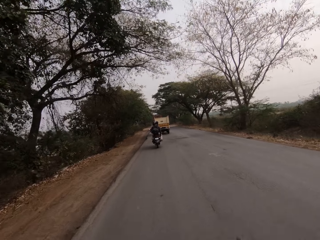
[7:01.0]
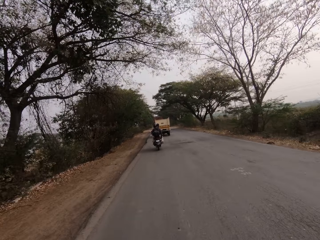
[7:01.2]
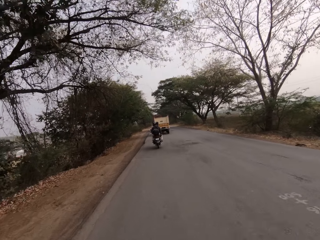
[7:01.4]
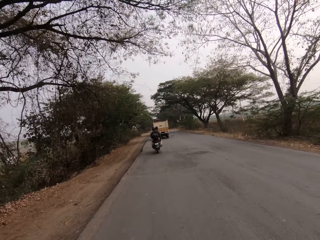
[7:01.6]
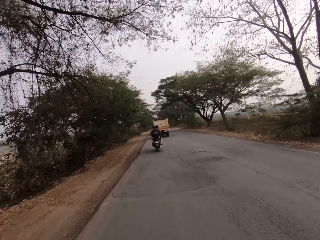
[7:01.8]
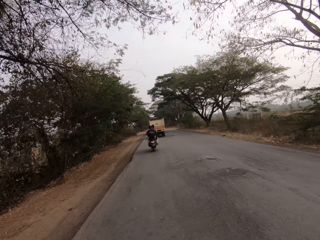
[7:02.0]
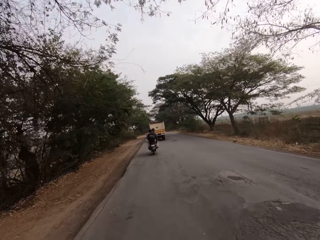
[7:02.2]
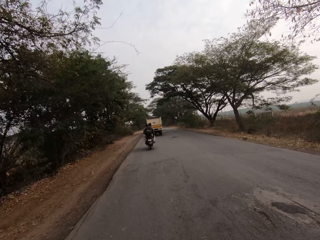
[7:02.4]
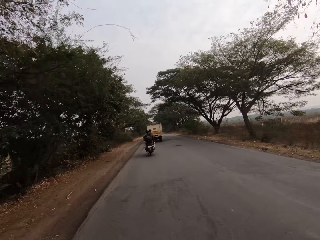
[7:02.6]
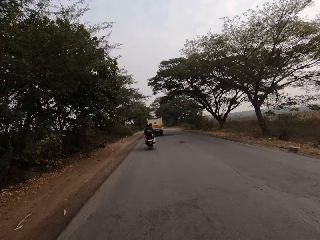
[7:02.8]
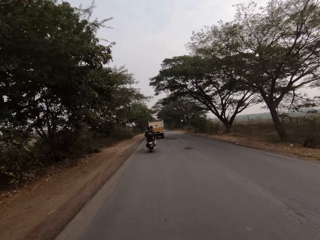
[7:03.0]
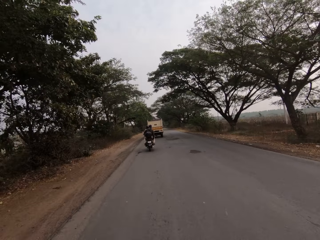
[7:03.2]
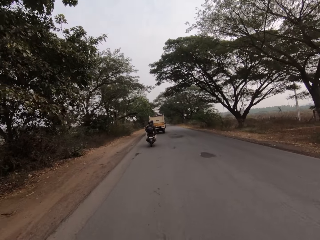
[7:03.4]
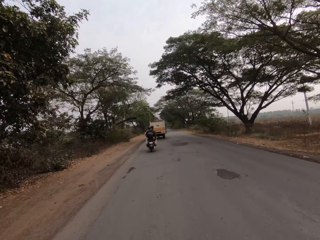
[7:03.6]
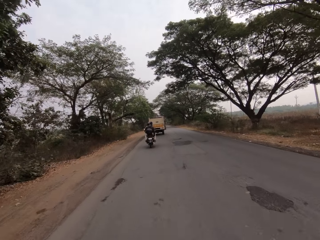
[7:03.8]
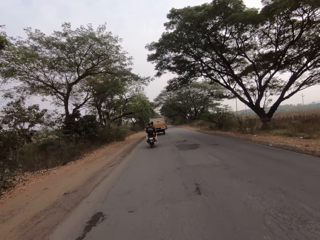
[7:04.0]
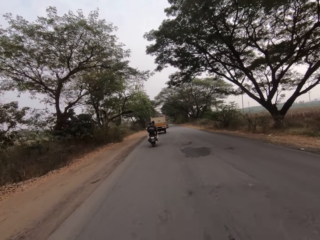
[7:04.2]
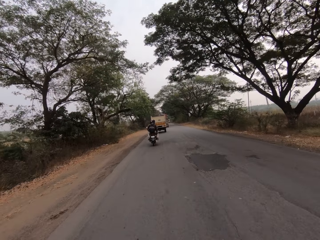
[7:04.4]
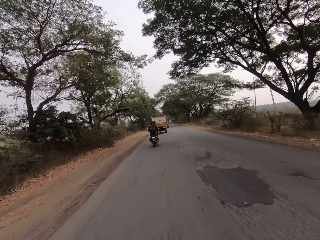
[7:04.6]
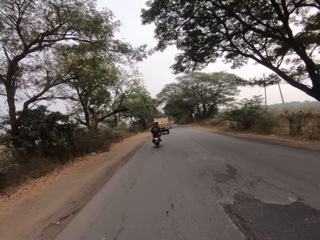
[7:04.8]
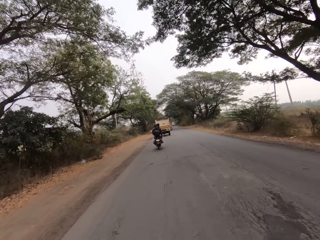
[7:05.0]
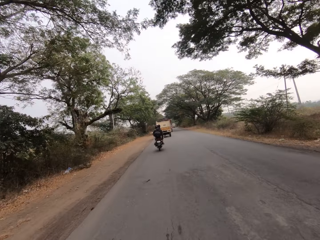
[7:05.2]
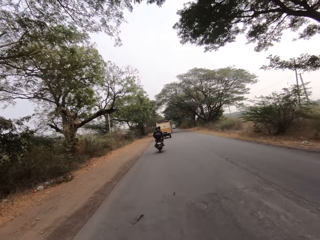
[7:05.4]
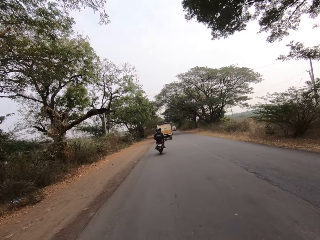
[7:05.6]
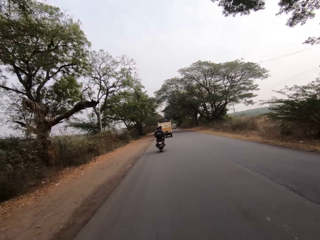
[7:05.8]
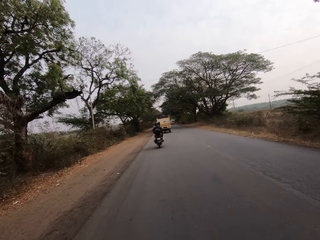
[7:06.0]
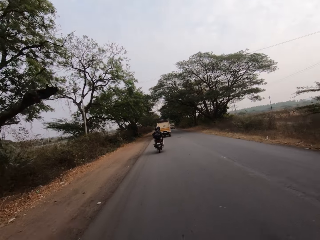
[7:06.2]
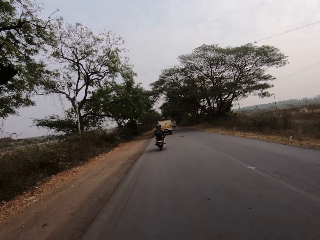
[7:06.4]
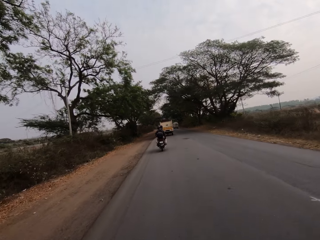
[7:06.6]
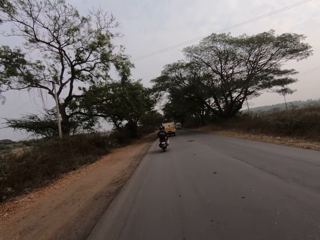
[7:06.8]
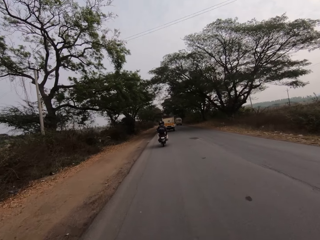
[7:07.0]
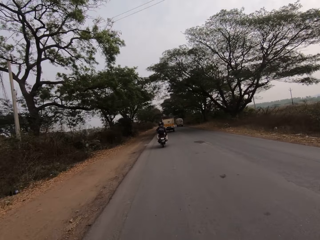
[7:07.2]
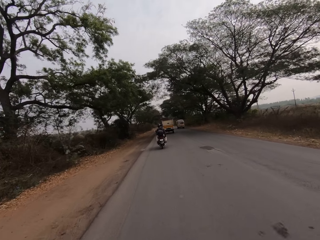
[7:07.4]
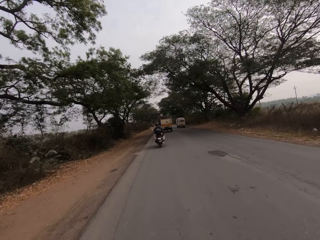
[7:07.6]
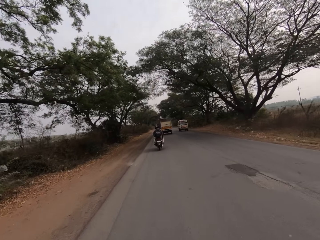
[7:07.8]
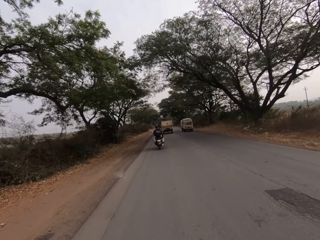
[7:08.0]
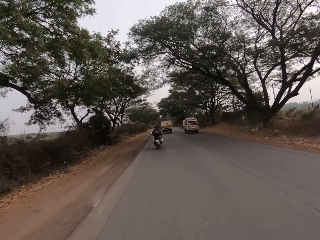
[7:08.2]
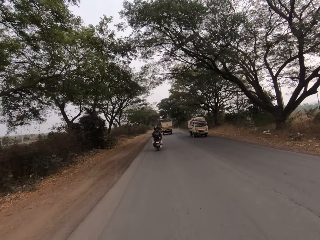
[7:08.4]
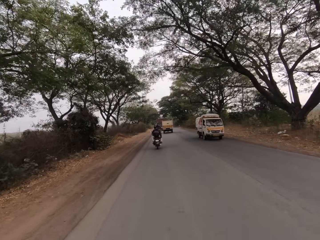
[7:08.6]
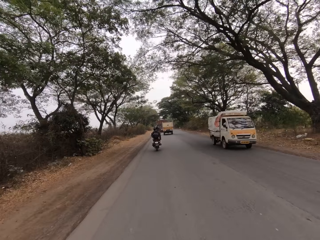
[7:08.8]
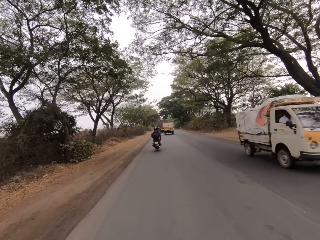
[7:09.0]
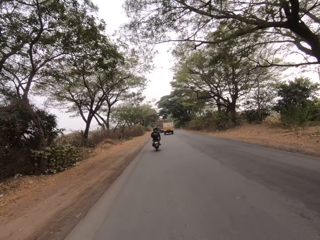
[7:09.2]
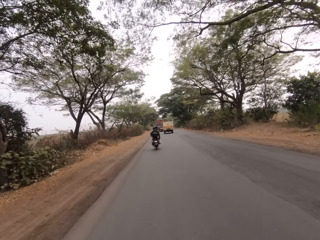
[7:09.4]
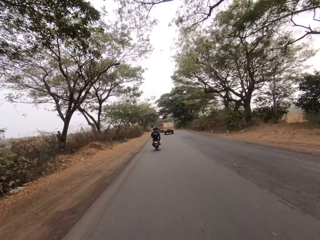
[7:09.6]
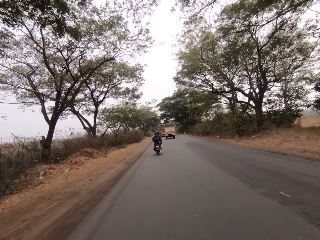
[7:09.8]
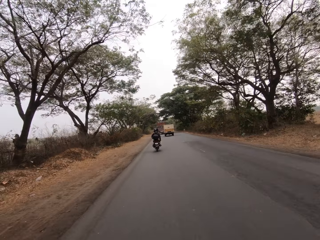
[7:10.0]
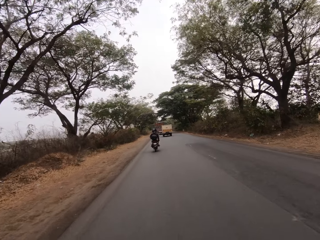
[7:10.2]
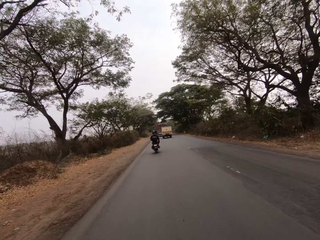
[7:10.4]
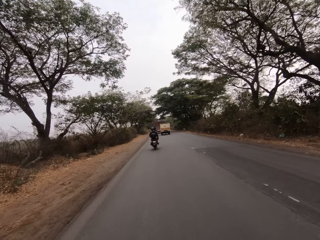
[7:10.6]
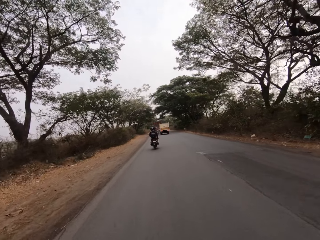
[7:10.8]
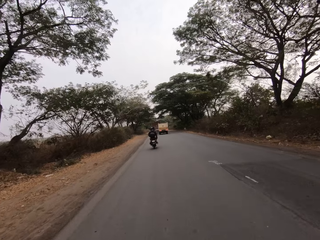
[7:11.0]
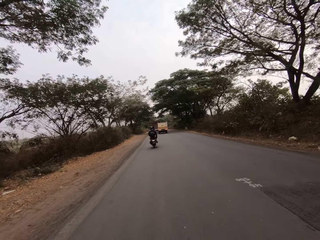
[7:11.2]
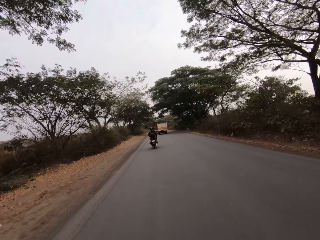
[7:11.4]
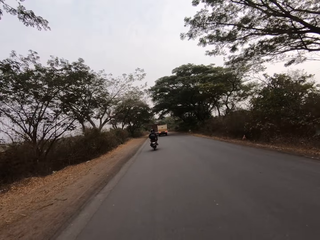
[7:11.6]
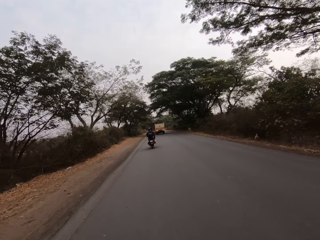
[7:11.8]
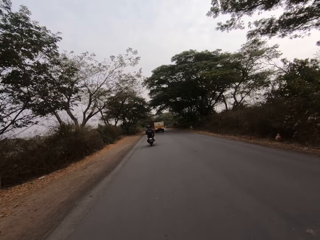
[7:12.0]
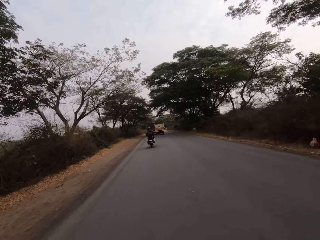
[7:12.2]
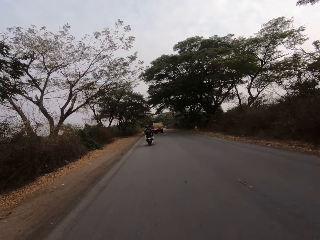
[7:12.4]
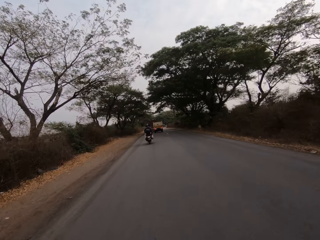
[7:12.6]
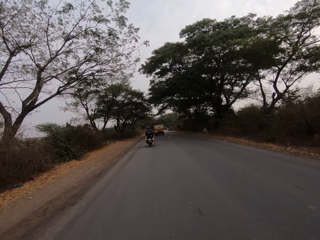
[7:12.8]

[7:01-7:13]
A white truck drives past the camera wearer.

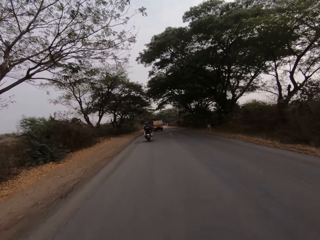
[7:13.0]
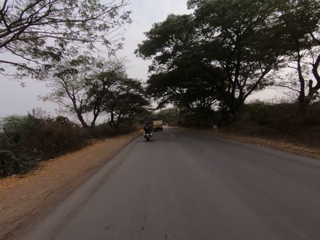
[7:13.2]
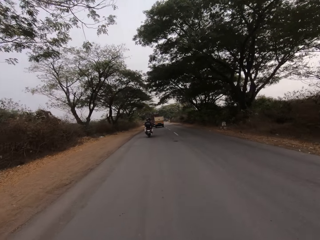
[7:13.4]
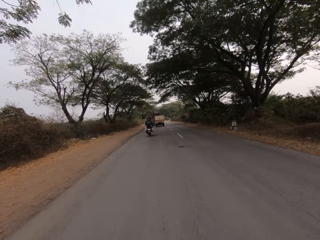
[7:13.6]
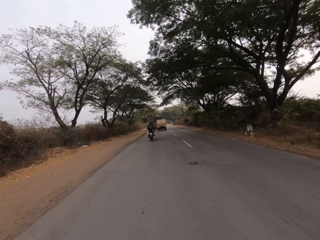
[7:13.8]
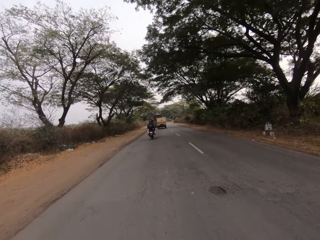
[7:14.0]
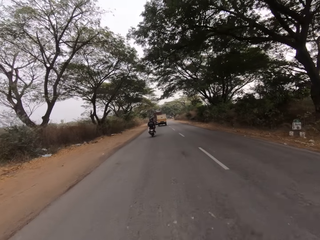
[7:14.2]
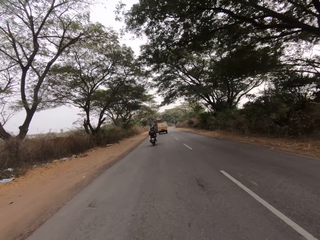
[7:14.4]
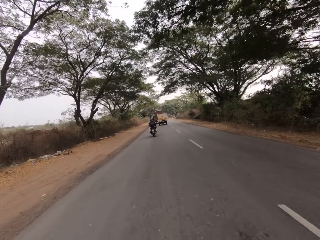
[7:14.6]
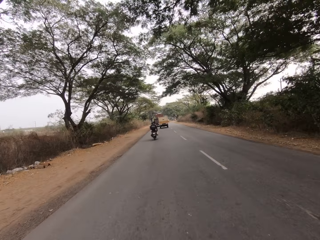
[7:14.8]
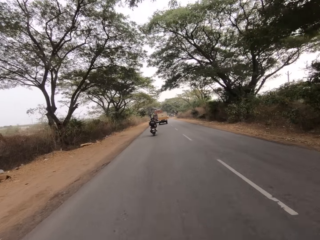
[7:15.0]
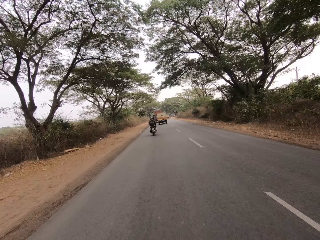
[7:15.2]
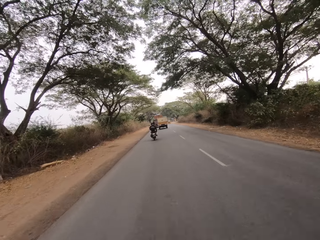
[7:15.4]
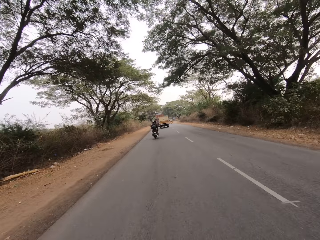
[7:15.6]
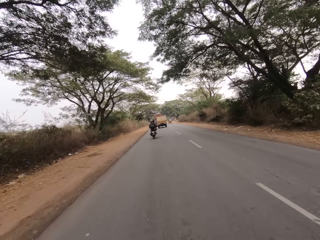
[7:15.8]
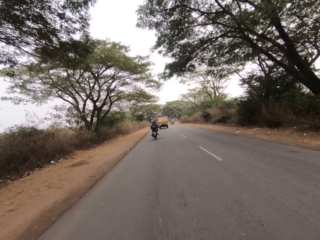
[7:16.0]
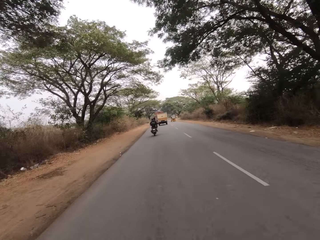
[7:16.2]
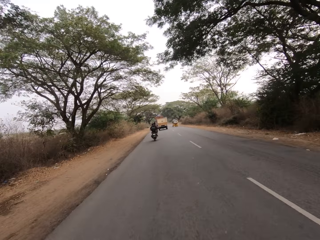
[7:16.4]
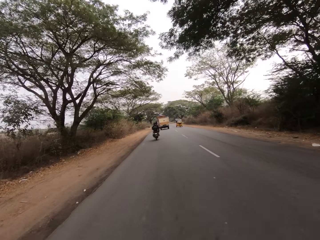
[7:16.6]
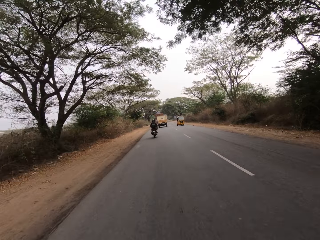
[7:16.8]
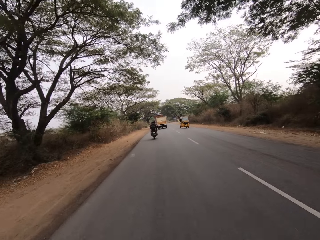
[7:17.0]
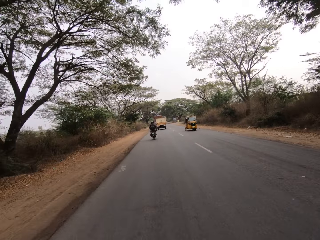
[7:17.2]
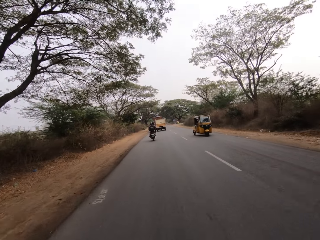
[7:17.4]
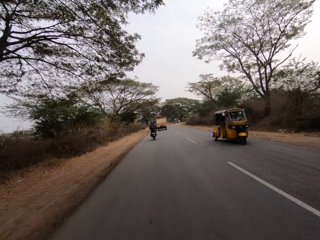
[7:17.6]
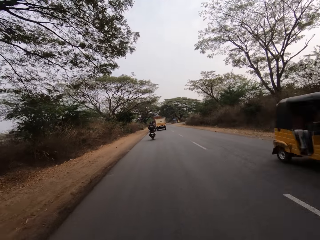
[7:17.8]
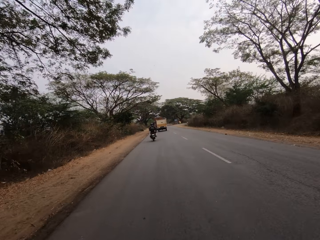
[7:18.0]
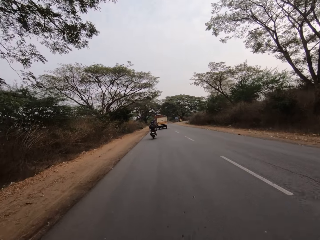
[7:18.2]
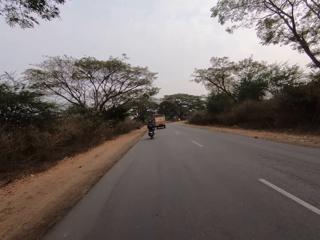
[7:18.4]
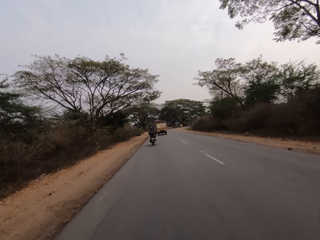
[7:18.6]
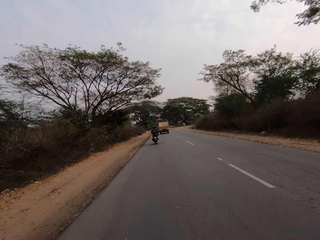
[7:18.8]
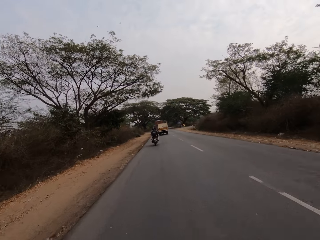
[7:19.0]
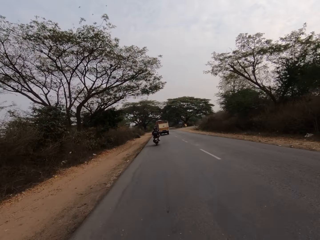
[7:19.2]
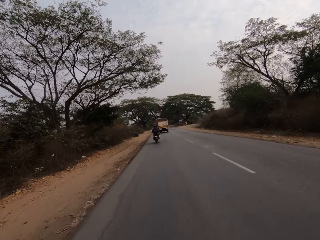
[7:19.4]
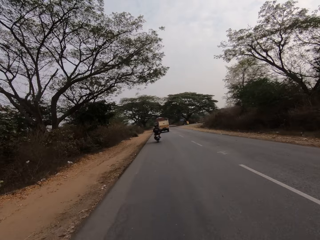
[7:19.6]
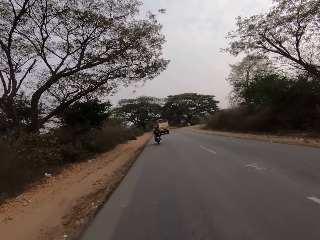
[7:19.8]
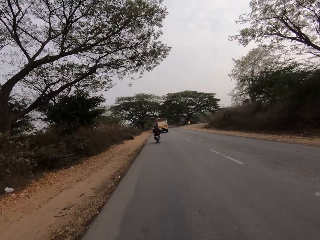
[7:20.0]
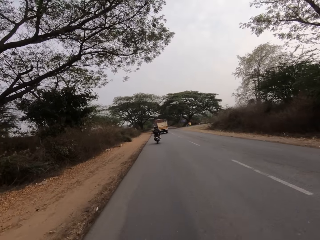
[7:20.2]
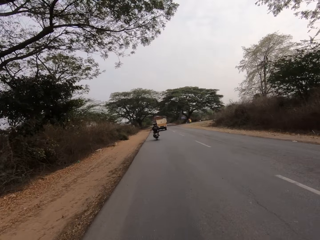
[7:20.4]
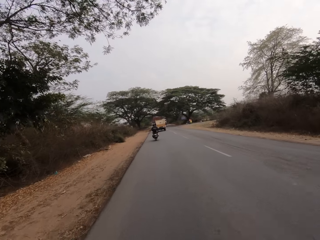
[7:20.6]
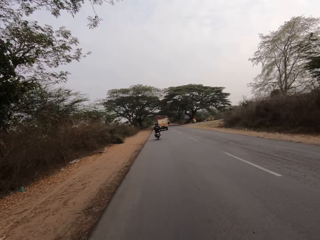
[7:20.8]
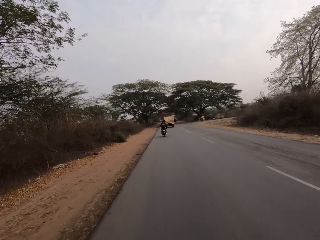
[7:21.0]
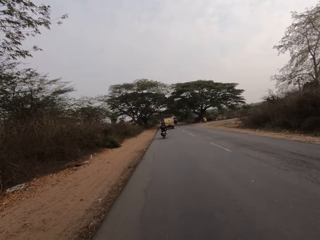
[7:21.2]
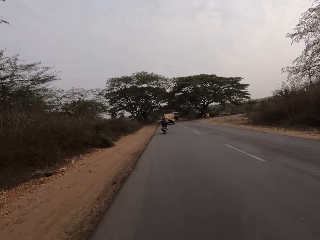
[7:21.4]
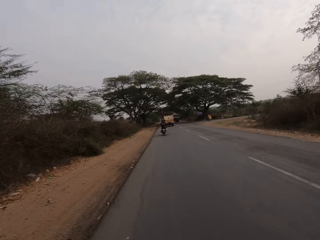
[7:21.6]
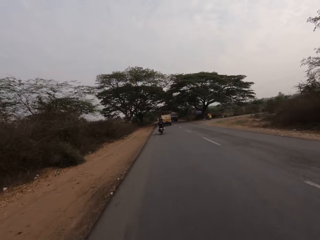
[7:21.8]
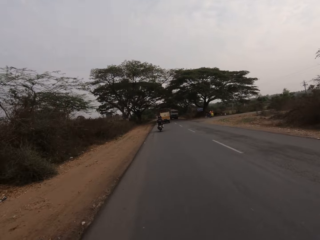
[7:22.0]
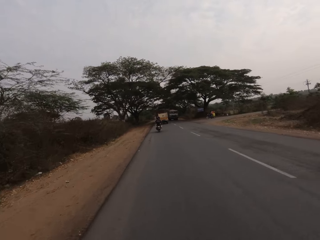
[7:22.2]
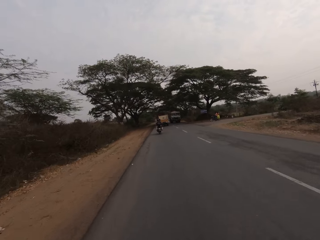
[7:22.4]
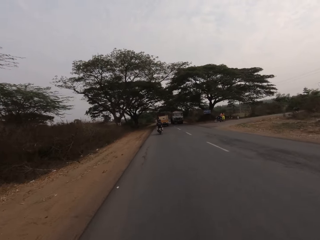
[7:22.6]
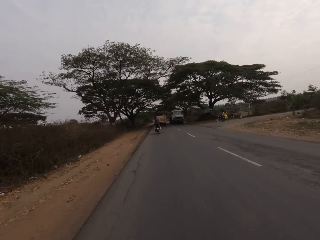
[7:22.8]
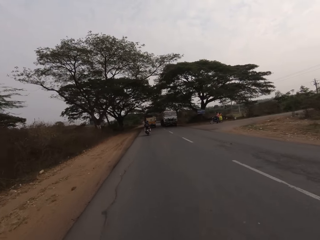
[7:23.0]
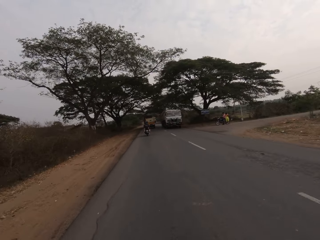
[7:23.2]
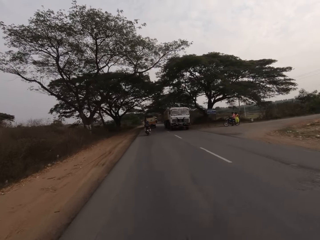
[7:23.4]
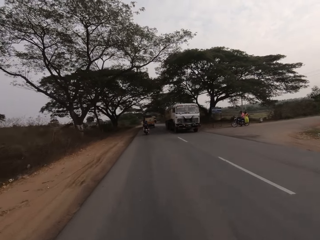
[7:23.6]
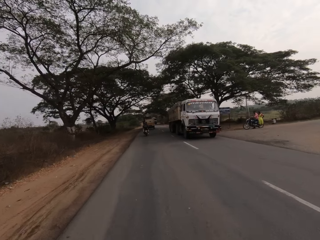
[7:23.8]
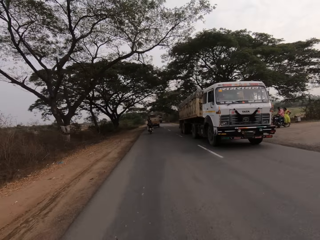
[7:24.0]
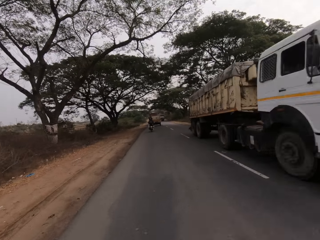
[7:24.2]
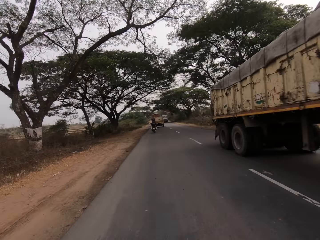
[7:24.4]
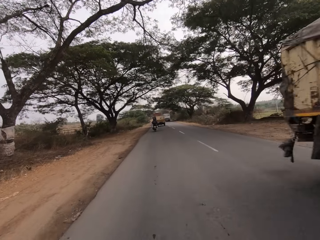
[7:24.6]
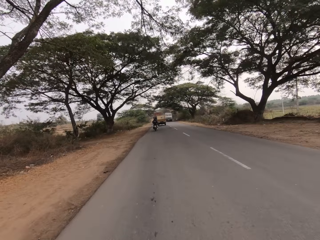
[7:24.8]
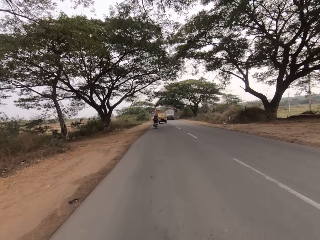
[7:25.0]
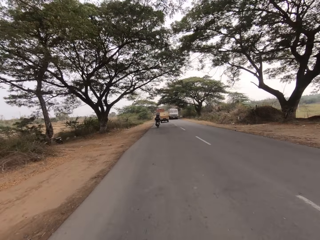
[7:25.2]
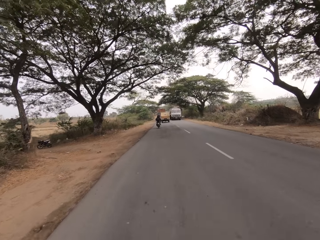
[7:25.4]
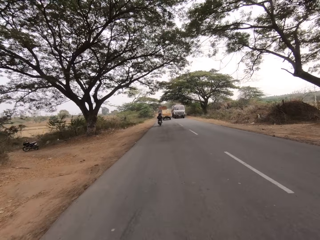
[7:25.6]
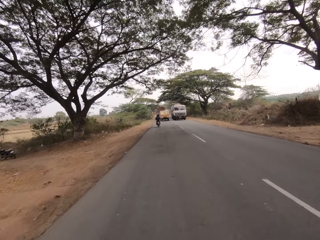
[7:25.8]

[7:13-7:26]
A yellow tricycle drives past the camera wearer. A white trailer drives past them.
